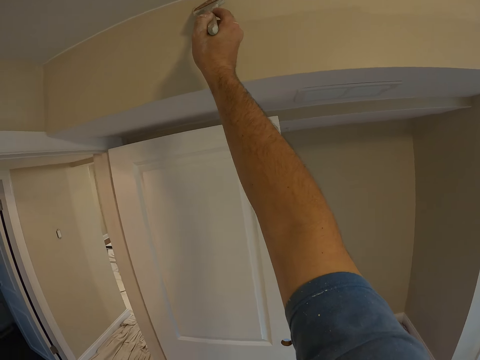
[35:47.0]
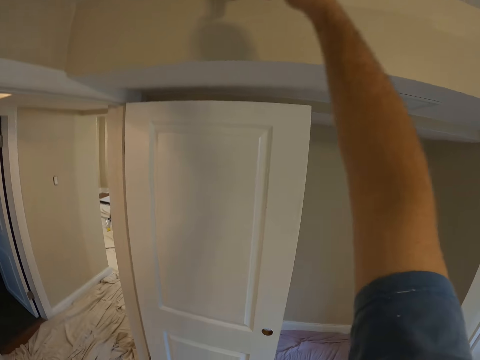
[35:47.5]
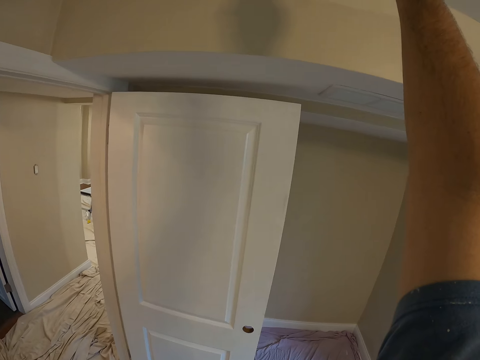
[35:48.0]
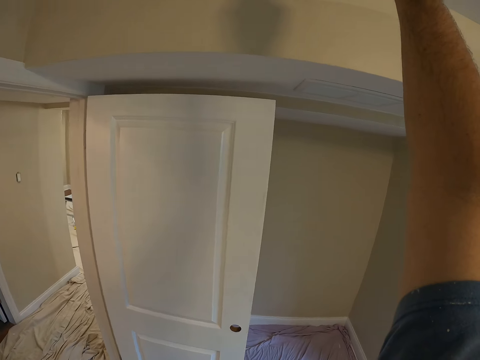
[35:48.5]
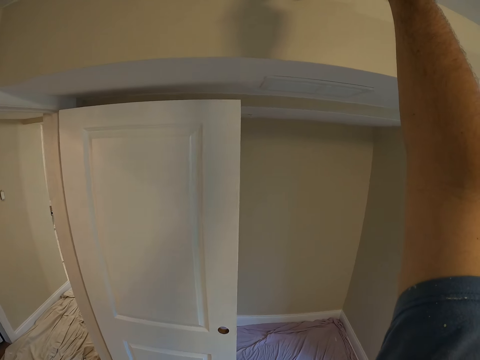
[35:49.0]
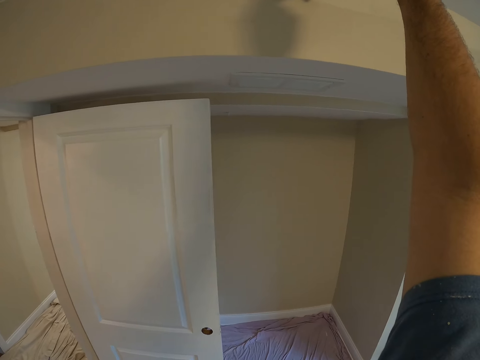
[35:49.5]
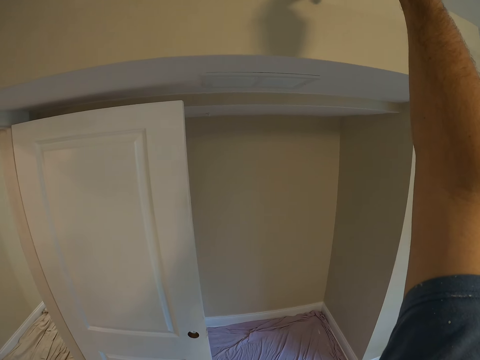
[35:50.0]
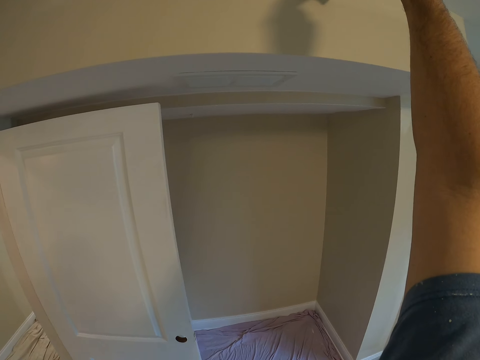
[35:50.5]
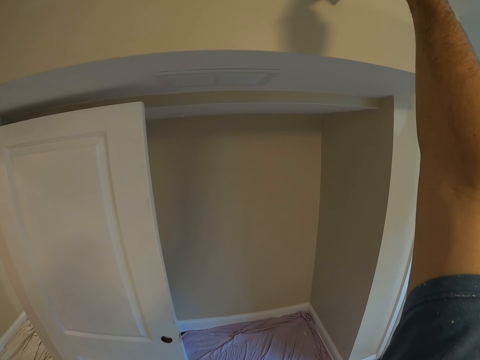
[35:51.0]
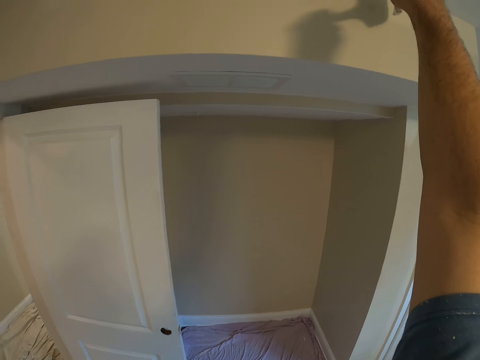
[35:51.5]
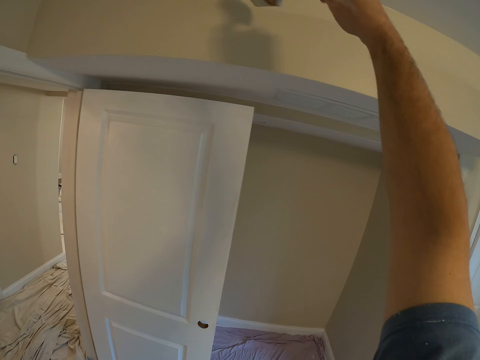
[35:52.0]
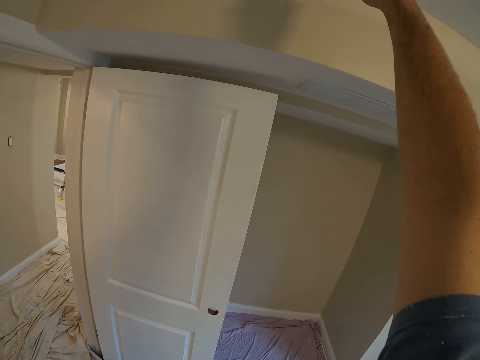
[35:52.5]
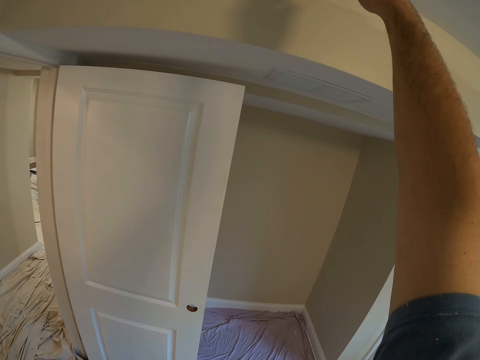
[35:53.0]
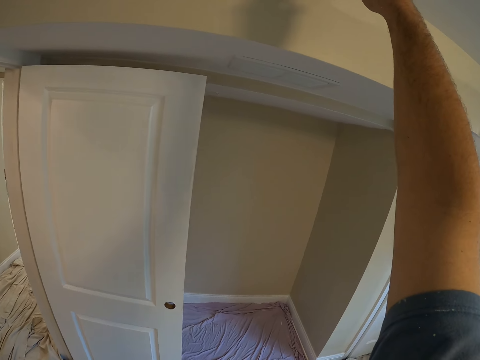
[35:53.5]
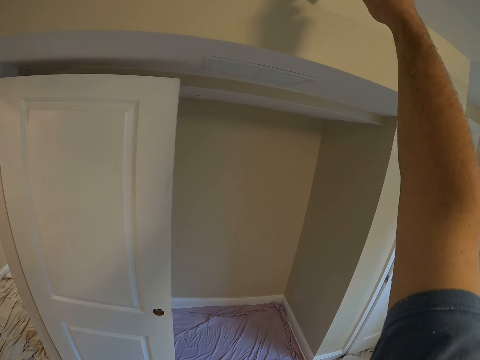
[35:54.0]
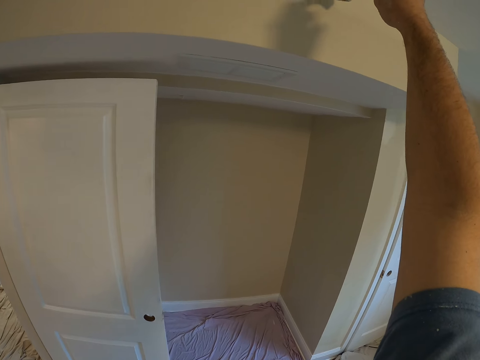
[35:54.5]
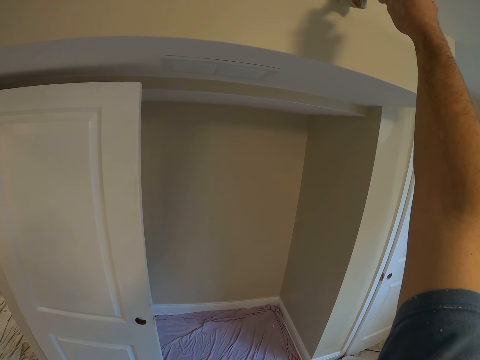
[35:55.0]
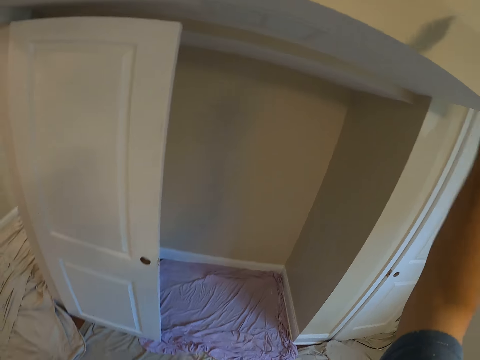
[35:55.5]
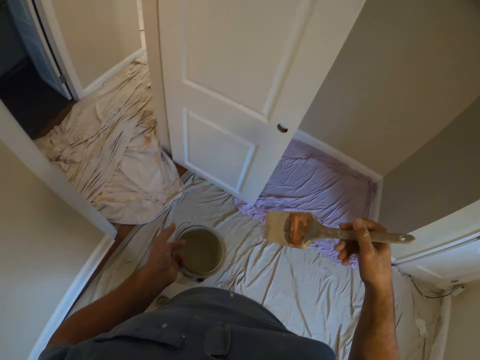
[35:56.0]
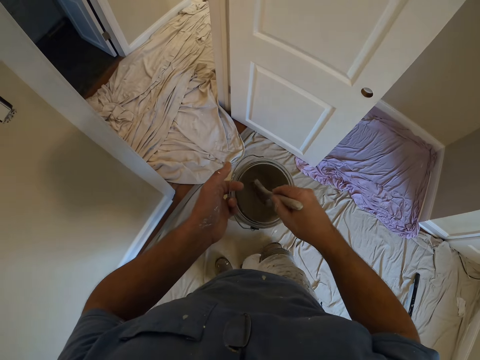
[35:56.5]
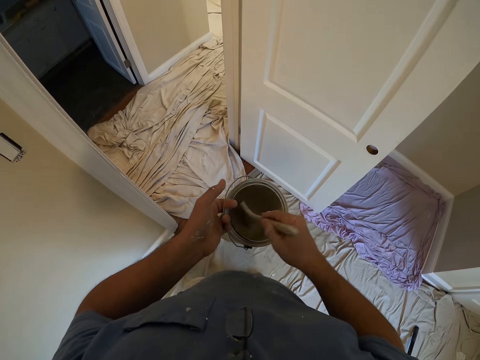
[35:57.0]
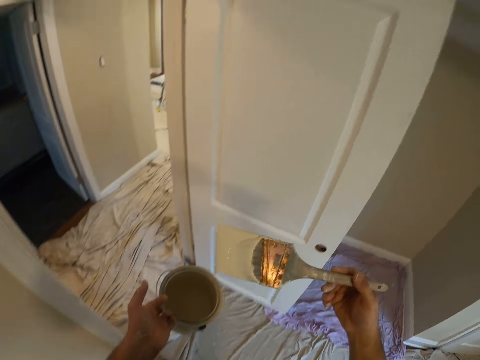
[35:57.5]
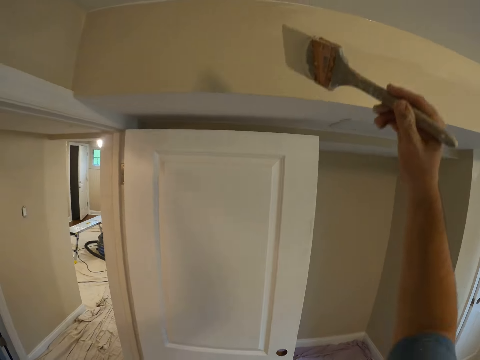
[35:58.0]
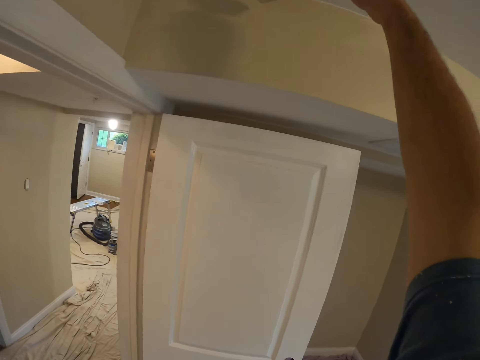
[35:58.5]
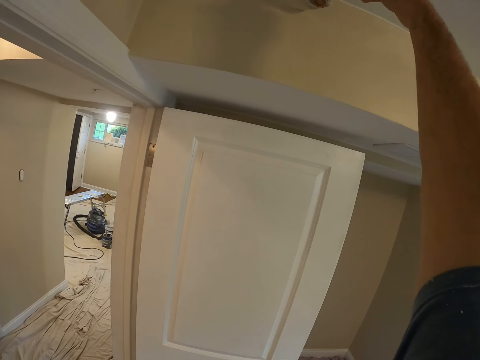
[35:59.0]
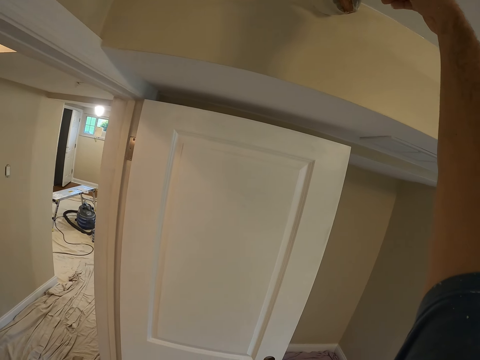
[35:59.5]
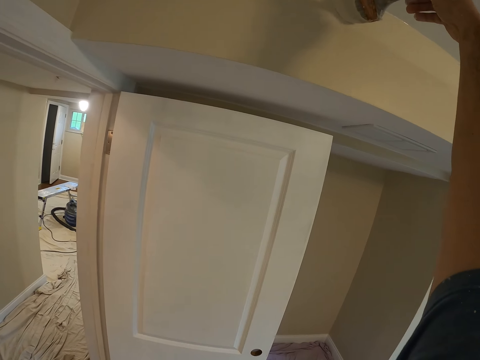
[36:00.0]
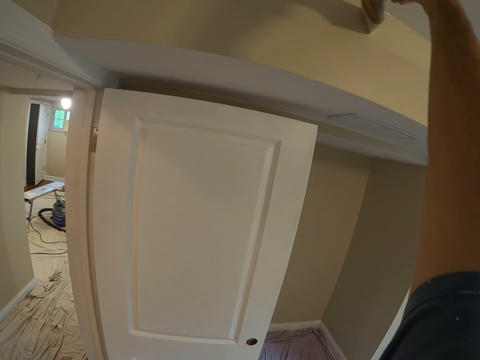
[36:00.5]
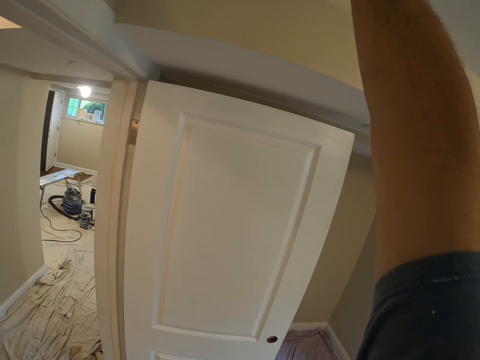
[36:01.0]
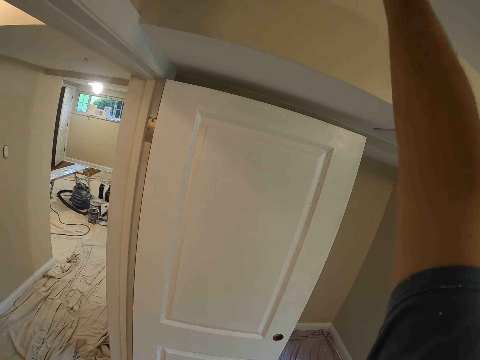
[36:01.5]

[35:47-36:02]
The camera wearer dips the brush in his right hand into the paint container in his left hand. He paints the wall using the paintbrush.

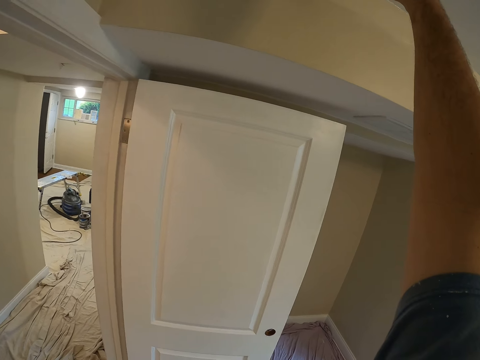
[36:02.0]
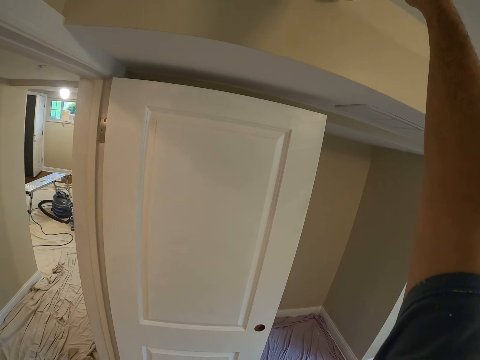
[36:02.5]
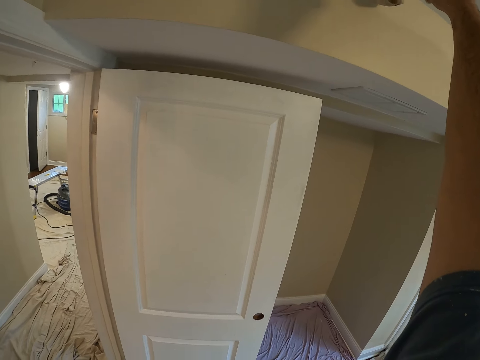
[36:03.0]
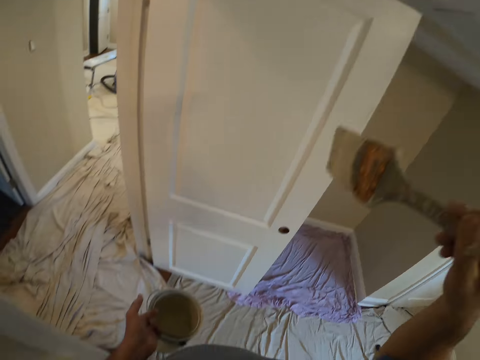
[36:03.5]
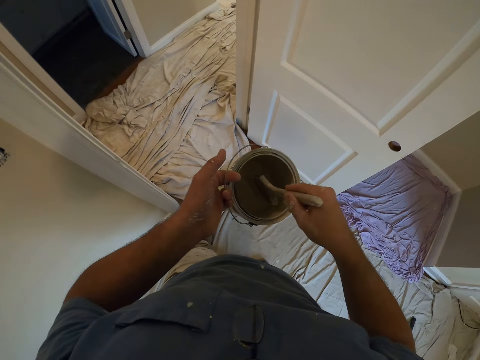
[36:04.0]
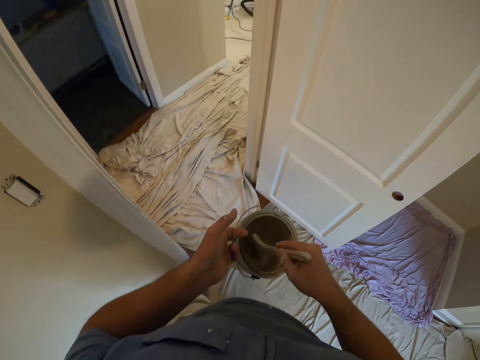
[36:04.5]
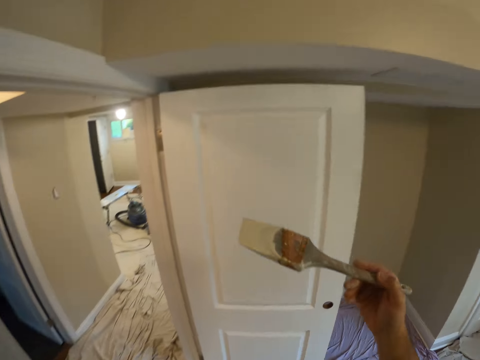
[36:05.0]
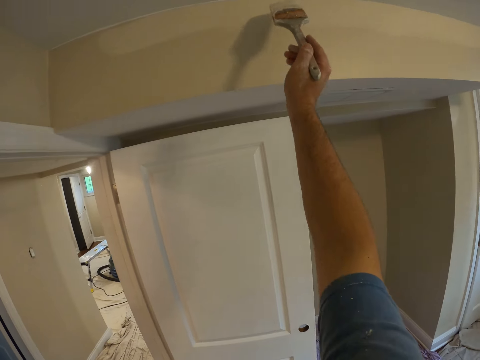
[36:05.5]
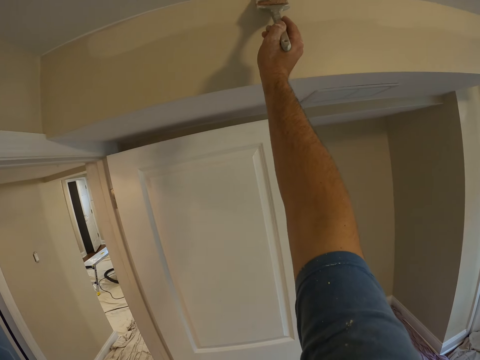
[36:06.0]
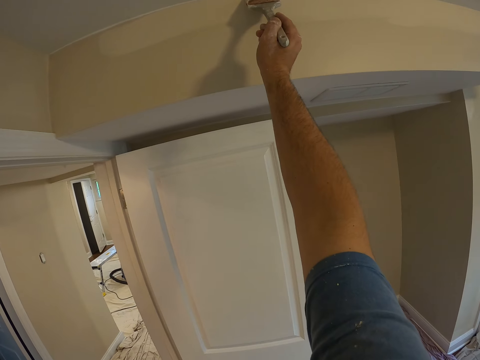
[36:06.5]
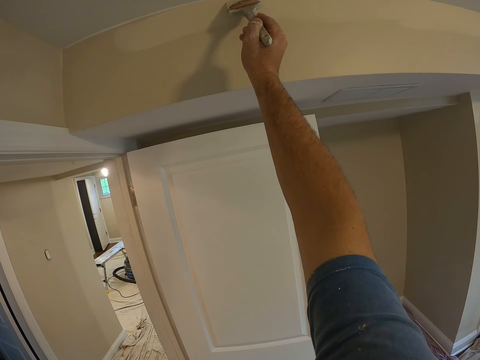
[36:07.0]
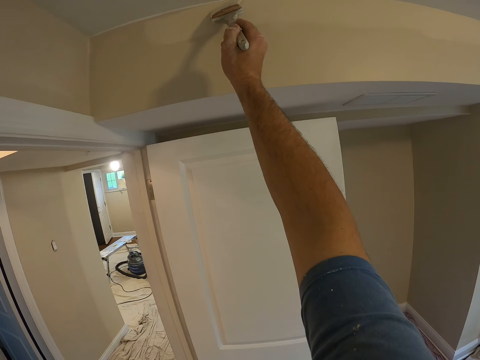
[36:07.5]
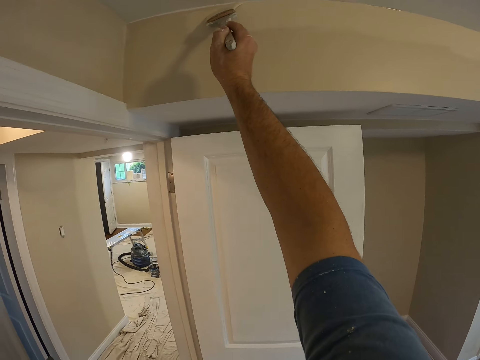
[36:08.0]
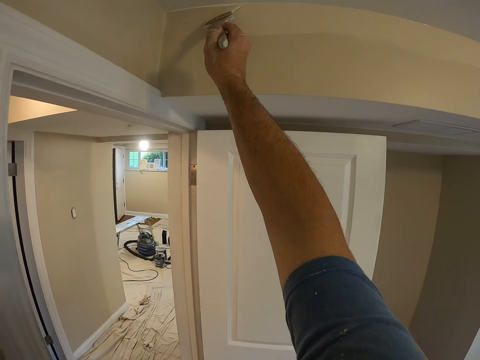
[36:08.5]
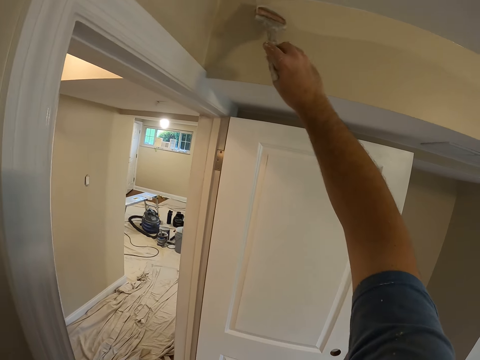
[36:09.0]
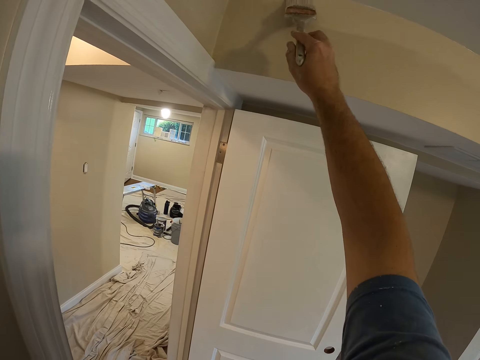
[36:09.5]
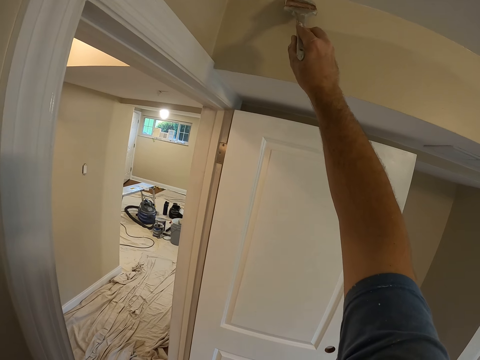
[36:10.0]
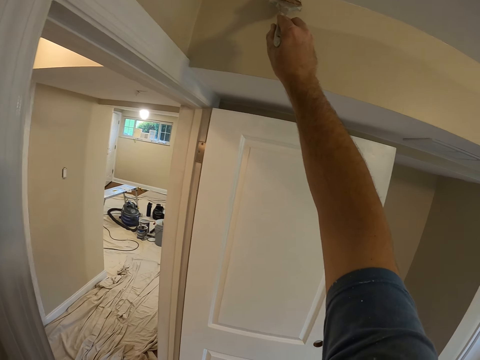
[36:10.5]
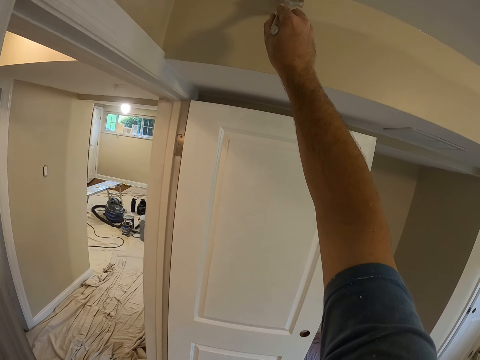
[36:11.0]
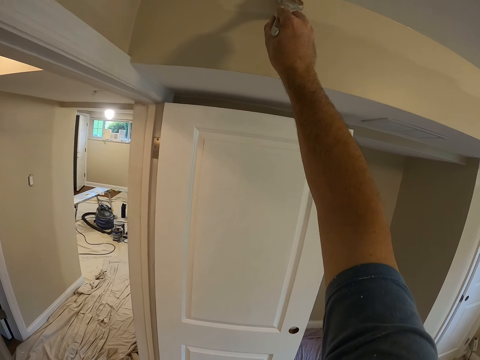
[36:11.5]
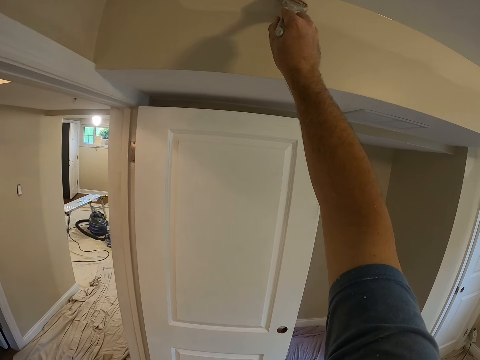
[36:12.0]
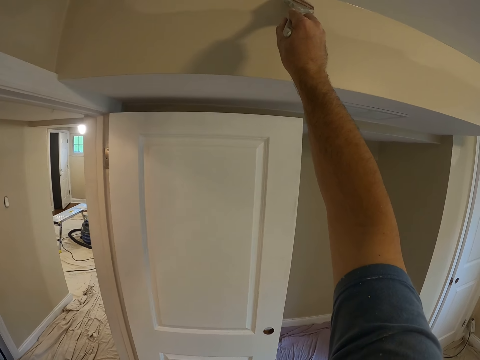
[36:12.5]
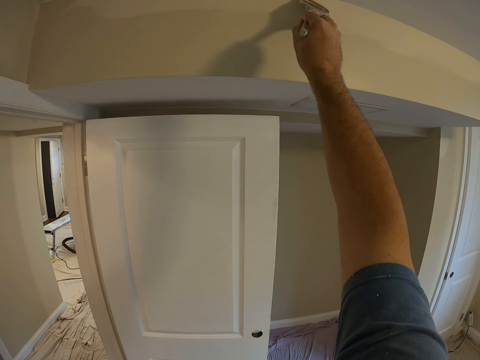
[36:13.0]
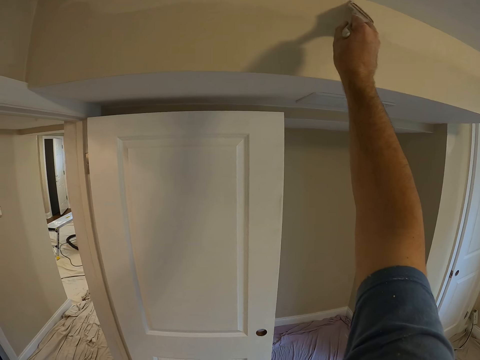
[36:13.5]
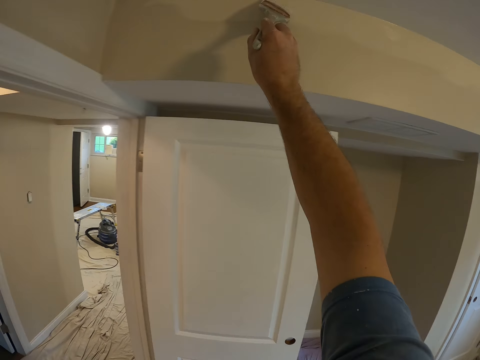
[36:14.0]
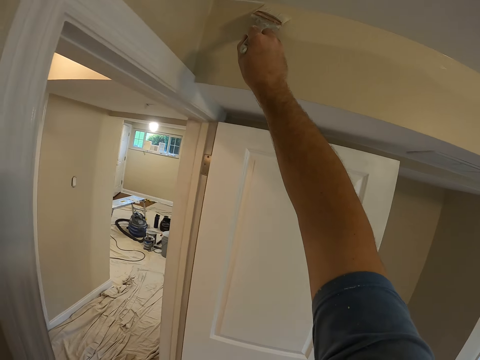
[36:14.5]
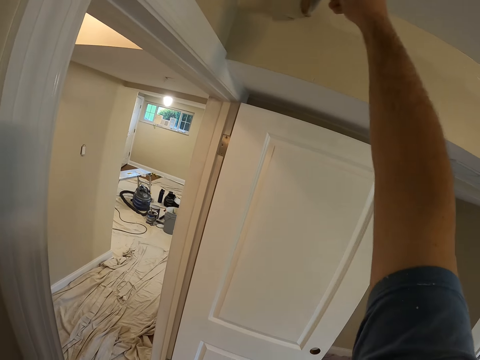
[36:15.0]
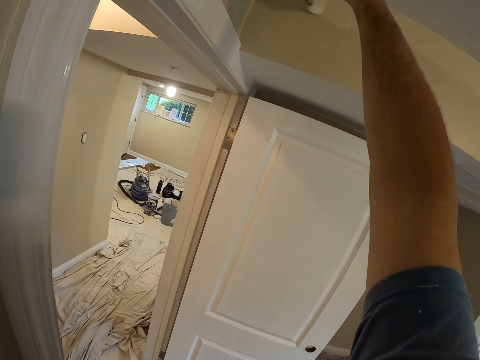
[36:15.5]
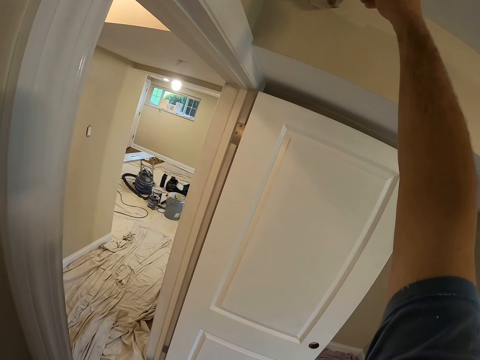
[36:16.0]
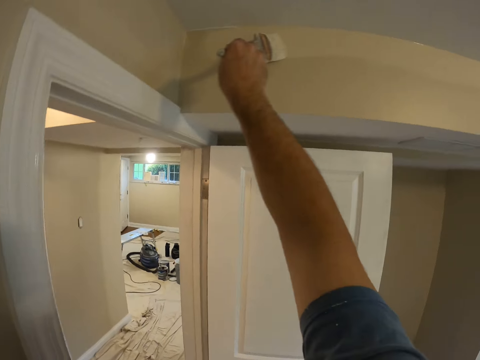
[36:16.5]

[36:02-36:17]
The camera wearer dips the brush in his right hand into the paint container in his left hand. He paints the wall using the paintbrush.
